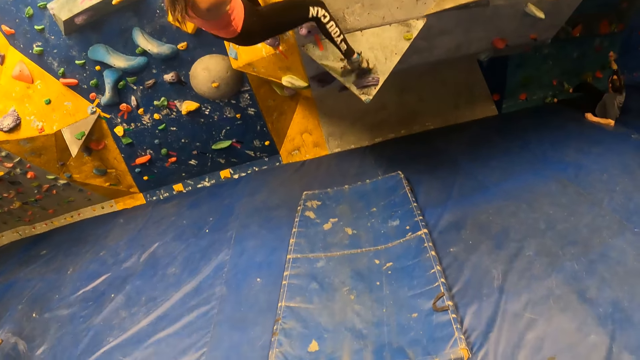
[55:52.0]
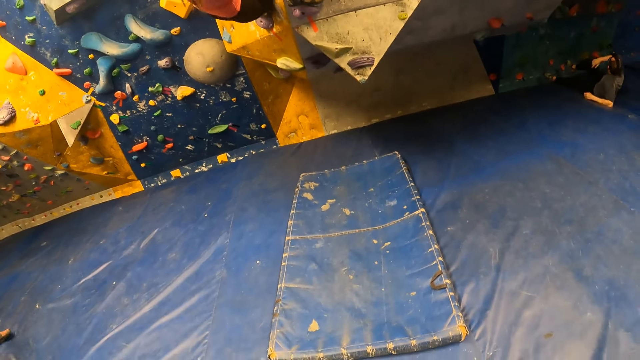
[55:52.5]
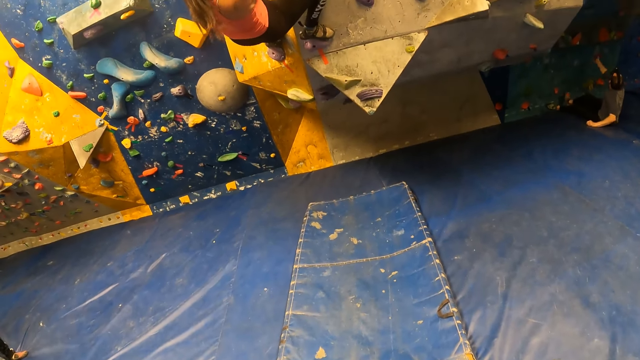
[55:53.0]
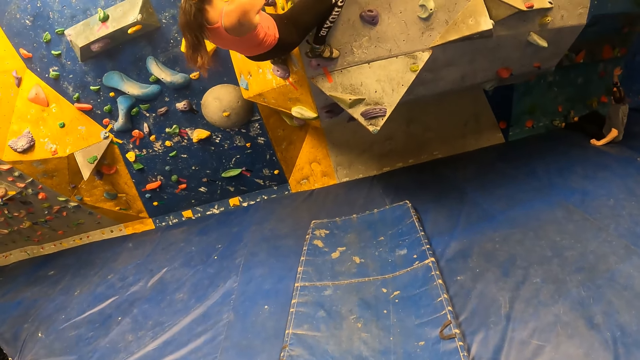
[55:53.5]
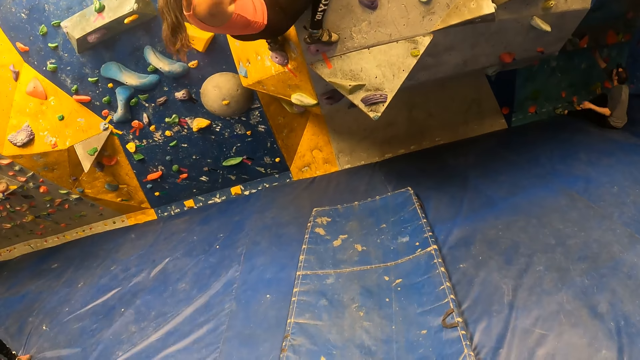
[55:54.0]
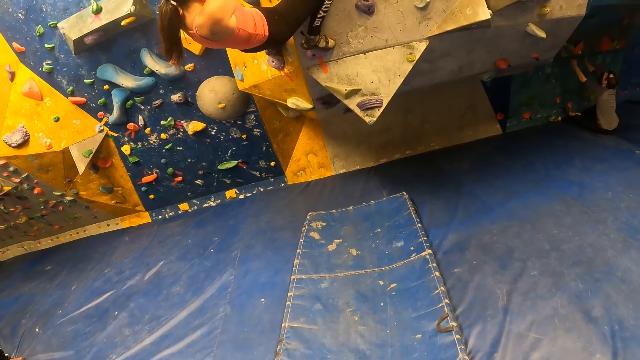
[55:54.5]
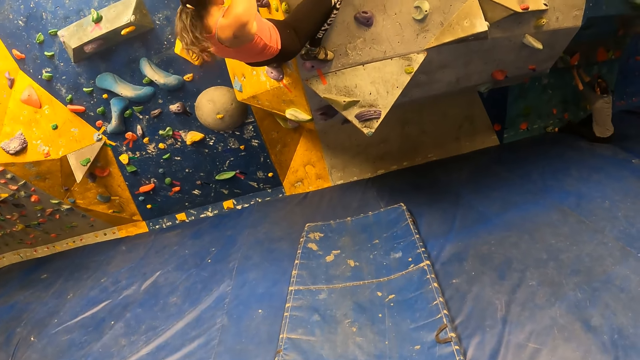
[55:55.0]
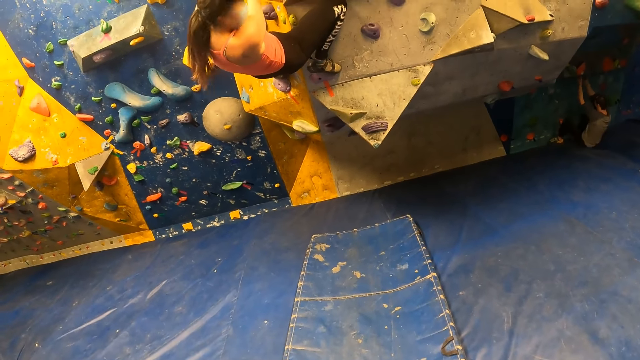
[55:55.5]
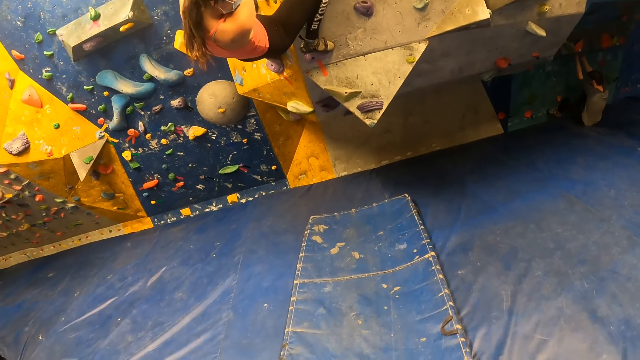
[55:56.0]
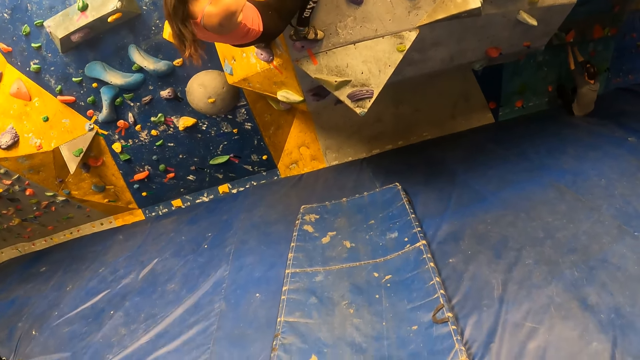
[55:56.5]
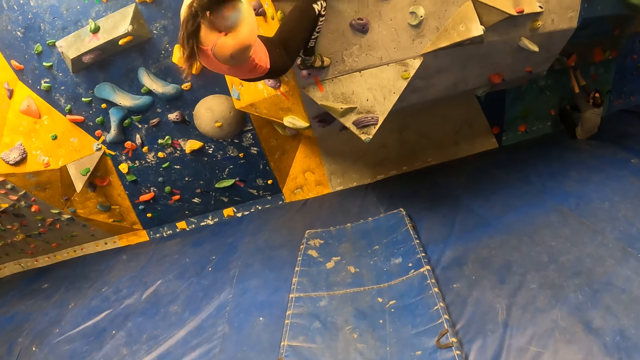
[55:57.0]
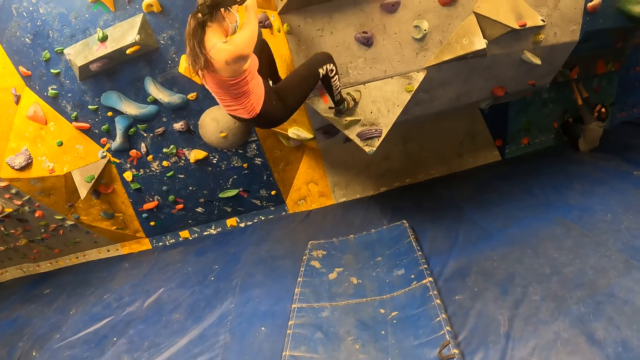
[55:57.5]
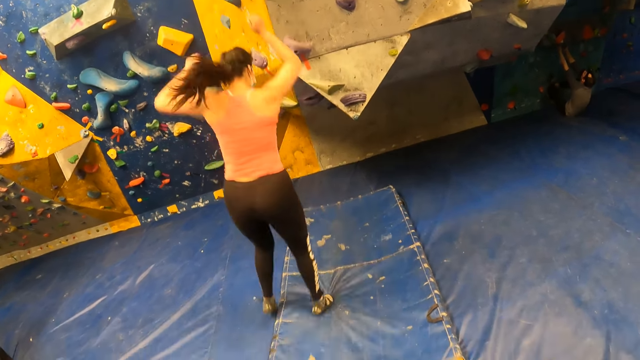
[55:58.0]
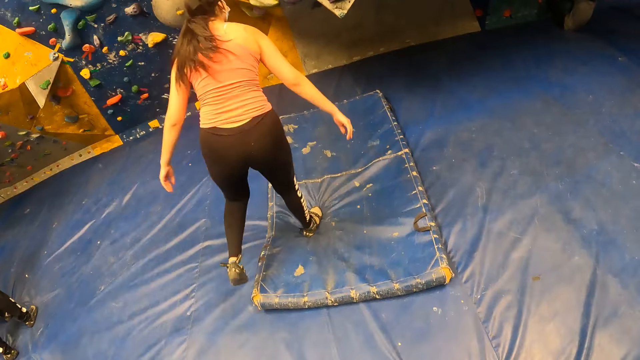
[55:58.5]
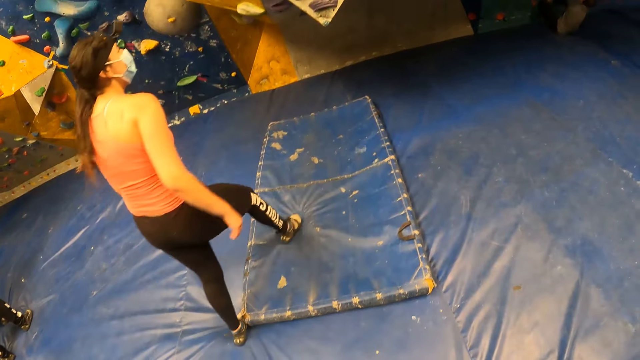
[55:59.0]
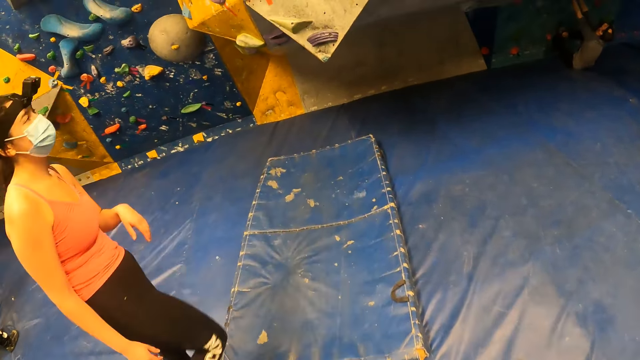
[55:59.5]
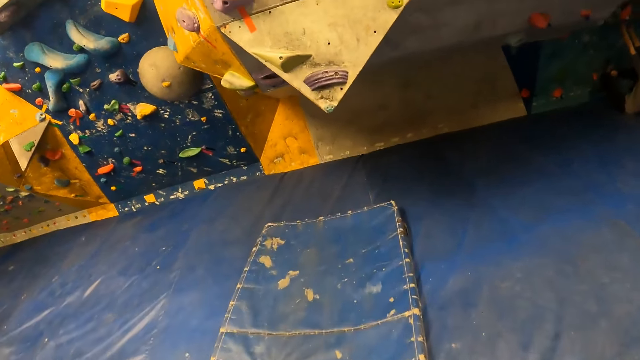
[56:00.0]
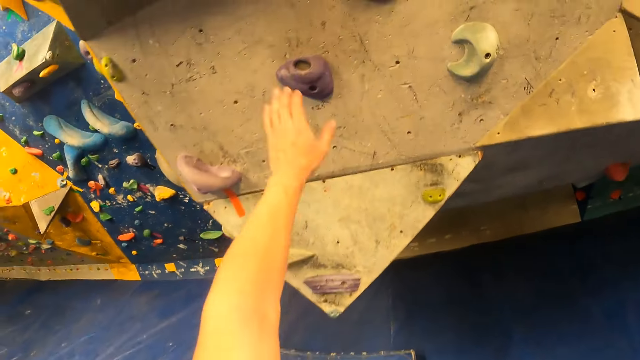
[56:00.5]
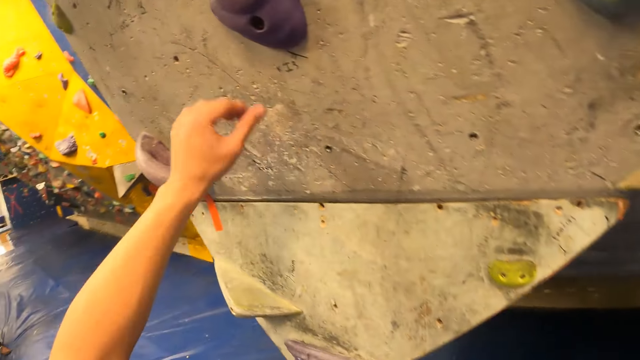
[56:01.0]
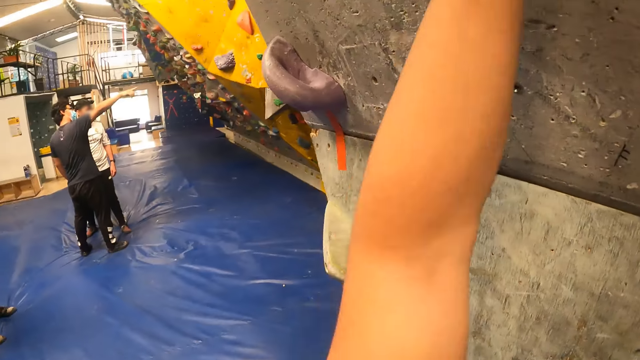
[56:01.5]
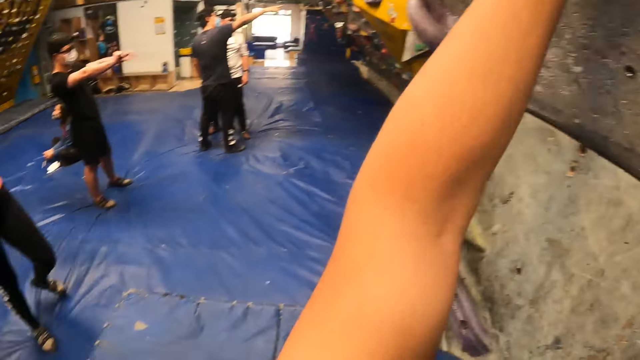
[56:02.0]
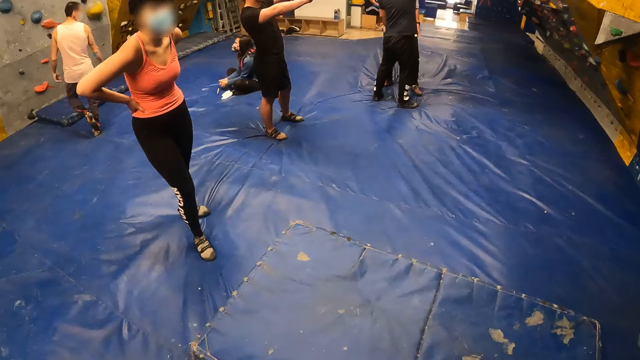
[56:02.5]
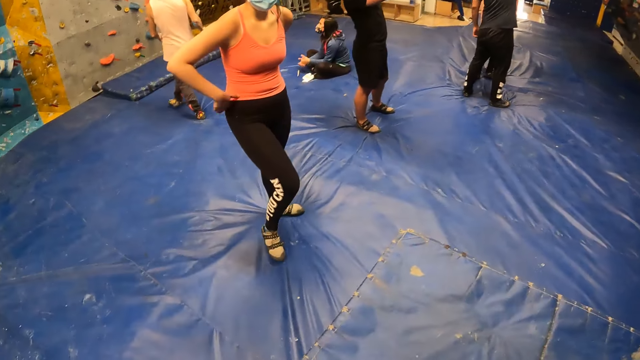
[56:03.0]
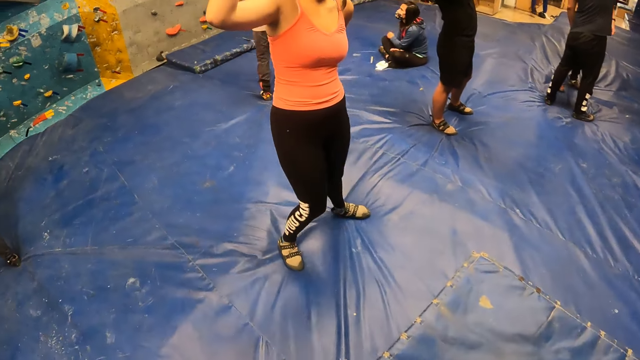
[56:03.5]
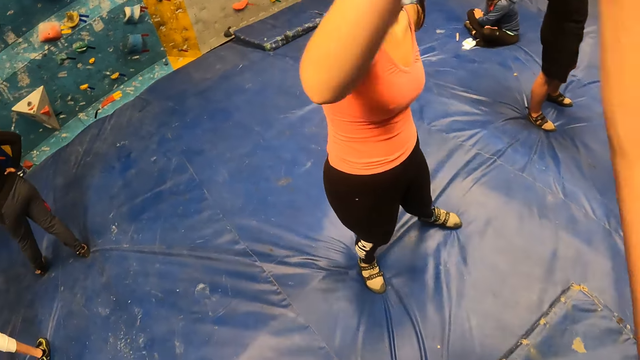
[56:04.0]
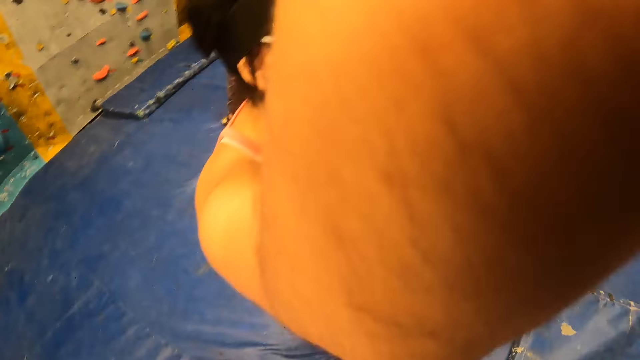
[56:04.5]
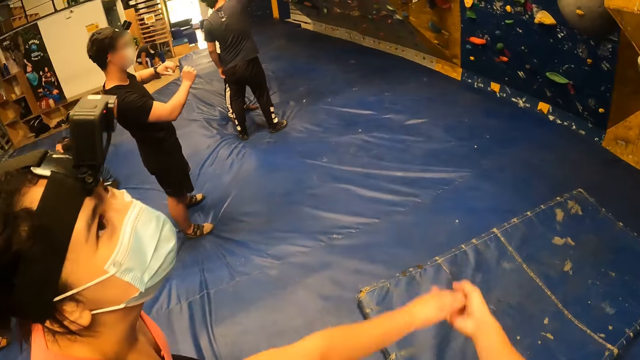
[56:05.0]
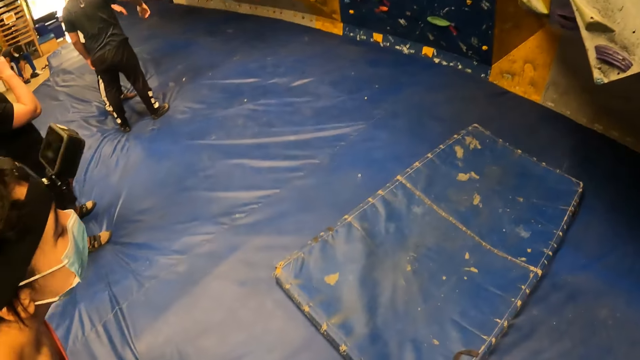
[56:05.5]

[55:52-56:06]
A man moves the hand and moves around. A woman jumps down from the wall on the foam. The woman moves the hands. The camera wearer looks around. He hits the wall with his left hand. He lifts the hand. He looks around. The woman moves the hand. The camera wearer shakes his right hand with the woman.

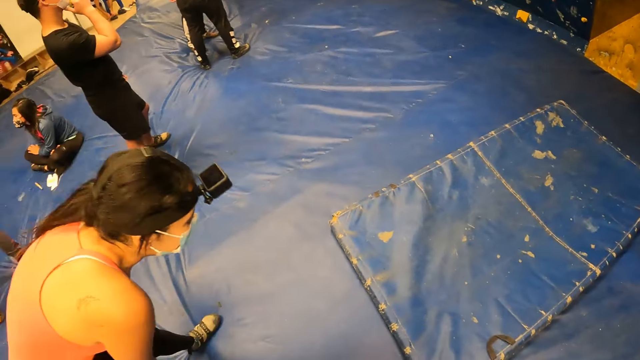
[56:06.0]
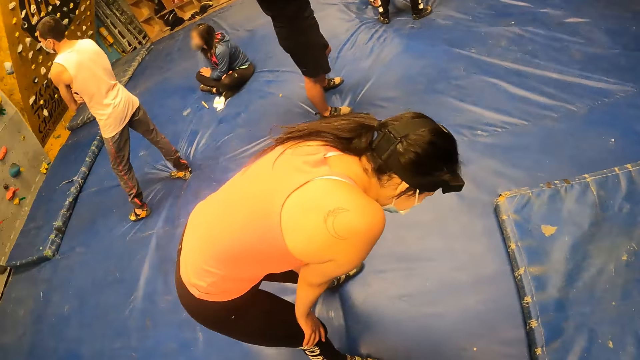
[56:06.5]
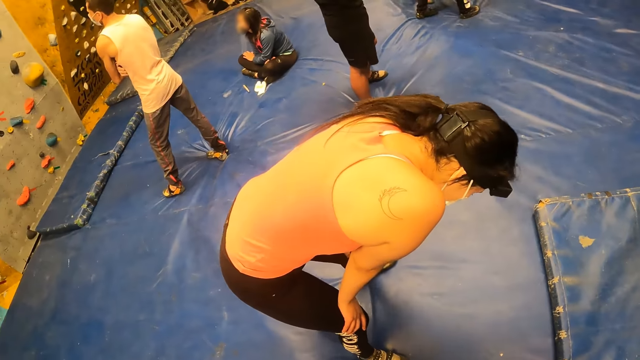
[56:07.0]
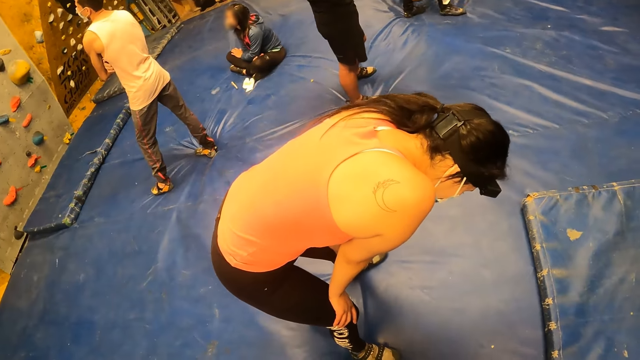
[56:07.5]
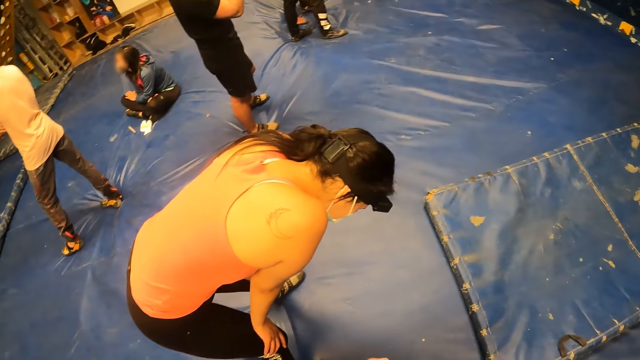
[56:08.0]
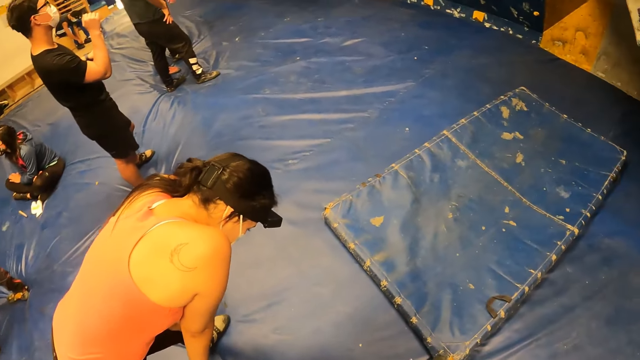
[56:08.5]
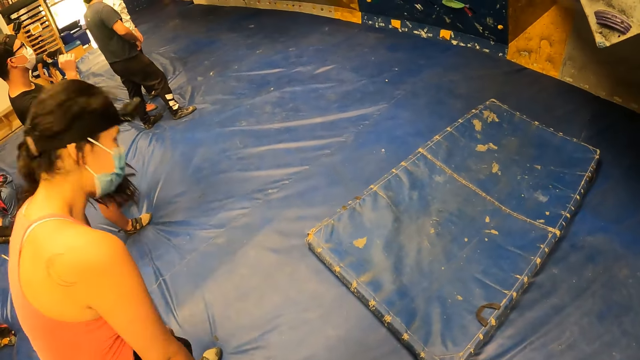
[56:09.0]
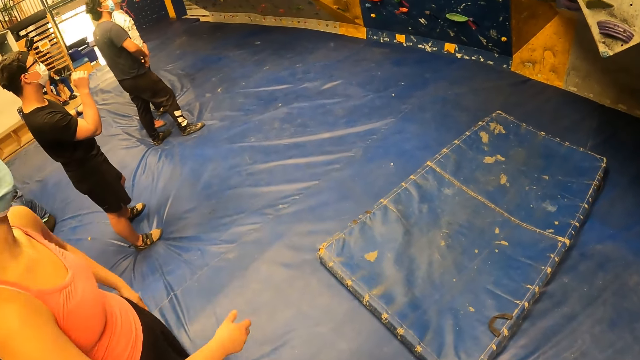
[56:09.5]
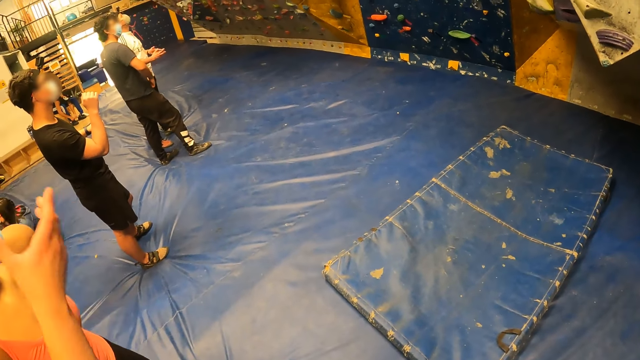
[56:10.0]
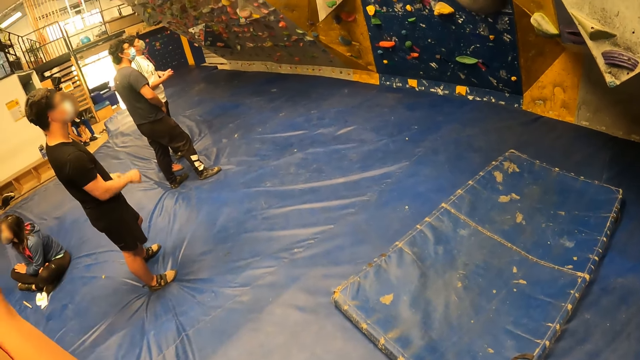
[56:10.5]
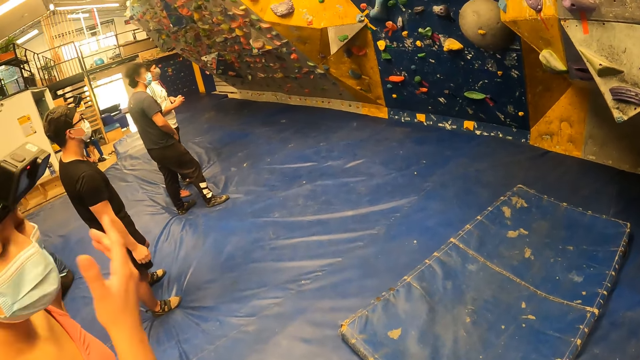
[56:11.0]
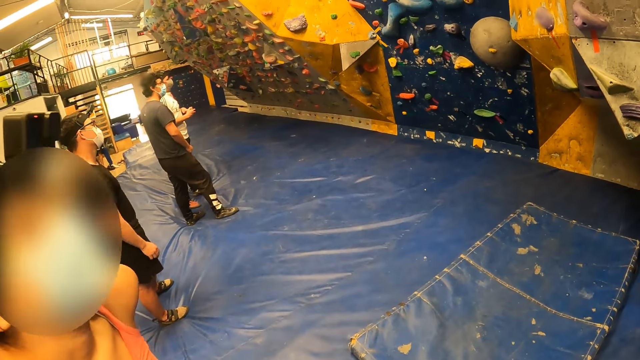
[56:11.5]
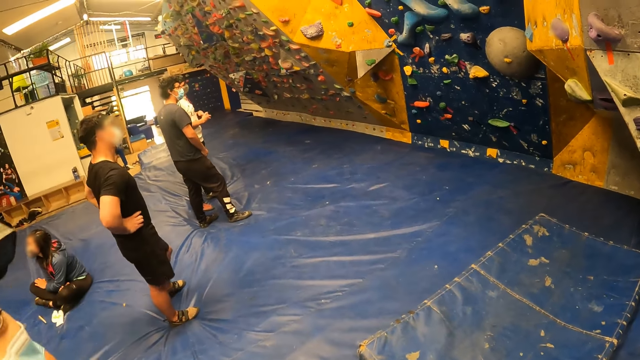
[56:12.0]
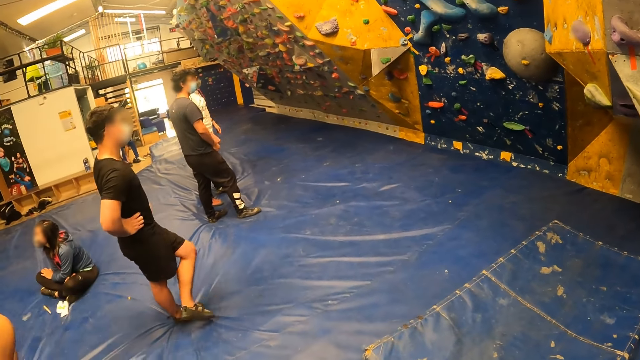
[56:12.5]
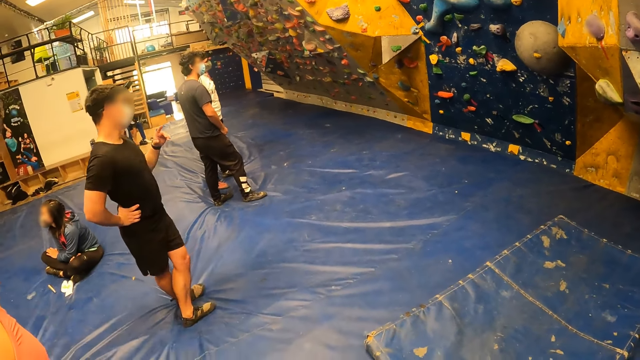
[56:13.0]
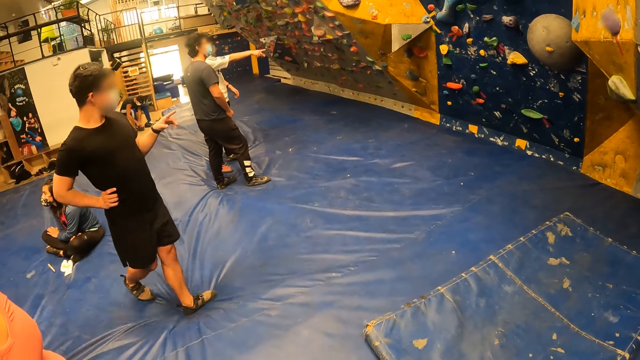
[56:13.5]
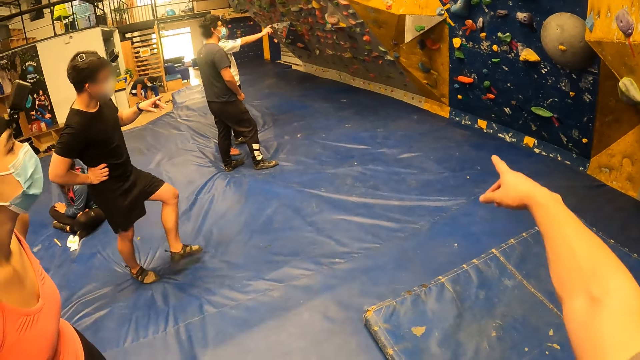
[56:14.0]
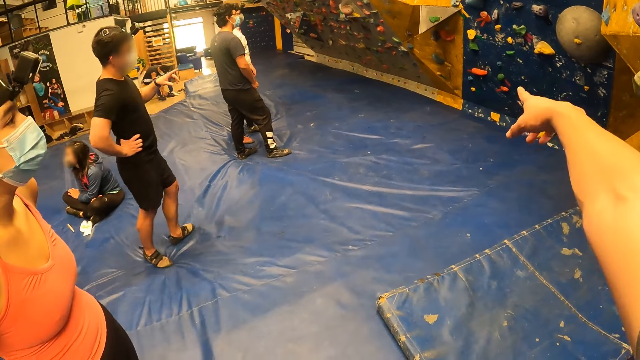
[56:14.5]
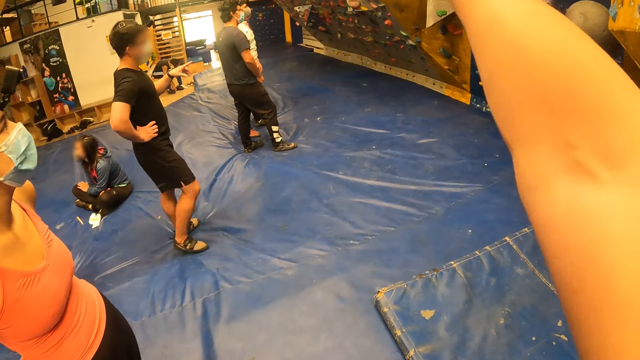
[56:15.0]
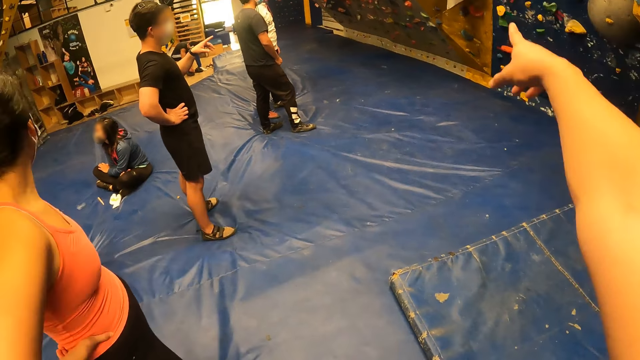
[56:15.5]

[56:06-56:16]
The camera wearer looks around. A woman bends. The woman looks around. The woman lifts the hand. A man moves the hand. The woman moves the hand. The man touches the waist. The man points at the rock. The camera wearer points at the rock. They lift the hand.
